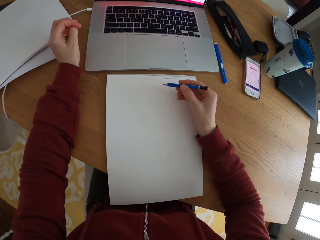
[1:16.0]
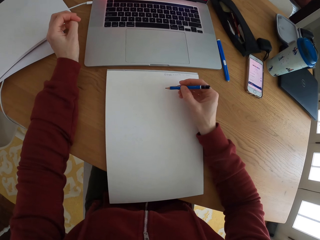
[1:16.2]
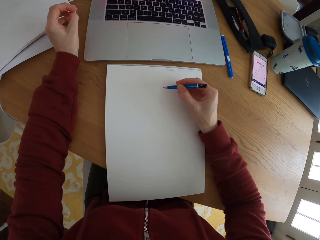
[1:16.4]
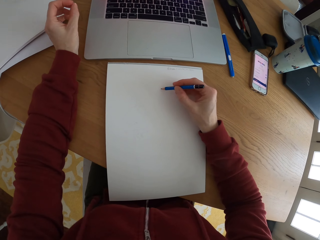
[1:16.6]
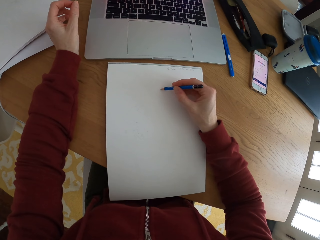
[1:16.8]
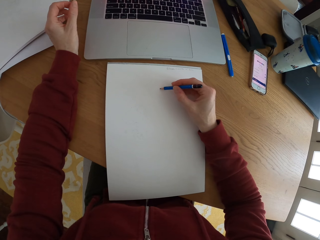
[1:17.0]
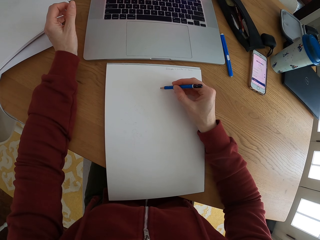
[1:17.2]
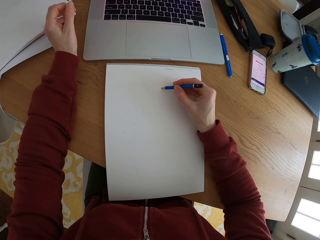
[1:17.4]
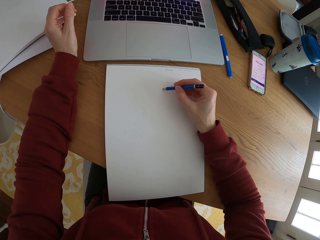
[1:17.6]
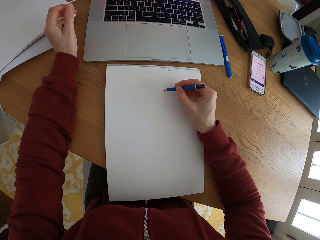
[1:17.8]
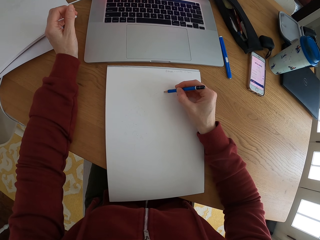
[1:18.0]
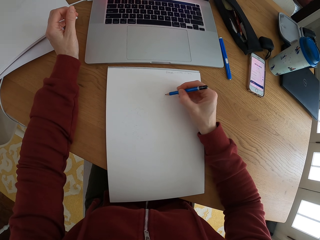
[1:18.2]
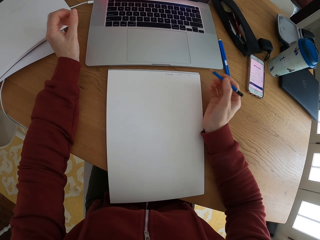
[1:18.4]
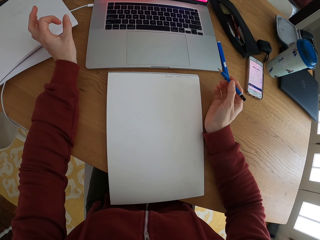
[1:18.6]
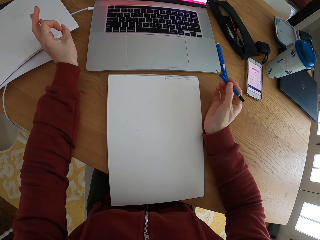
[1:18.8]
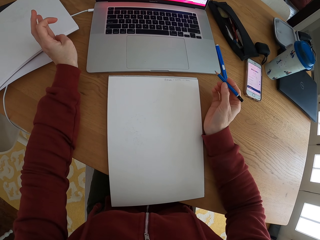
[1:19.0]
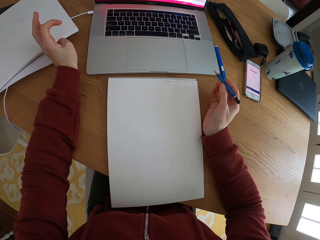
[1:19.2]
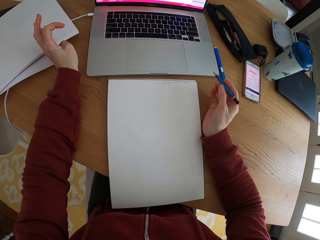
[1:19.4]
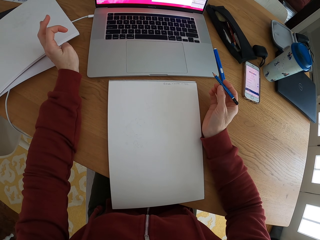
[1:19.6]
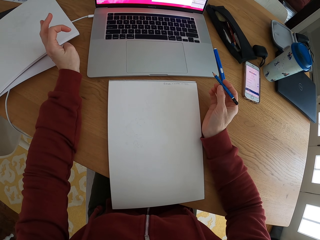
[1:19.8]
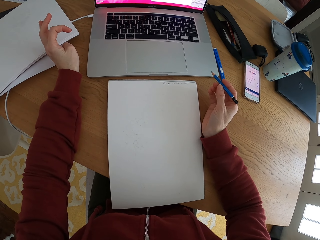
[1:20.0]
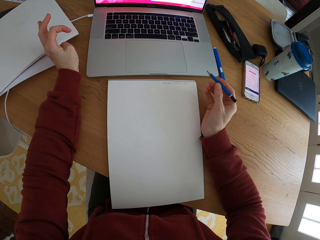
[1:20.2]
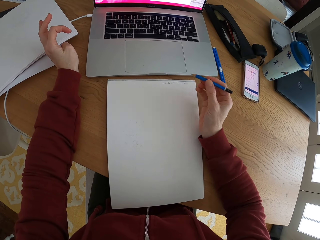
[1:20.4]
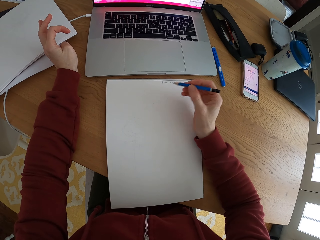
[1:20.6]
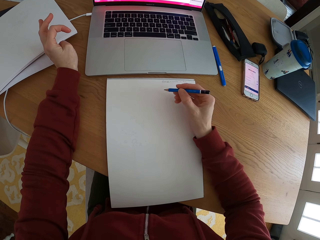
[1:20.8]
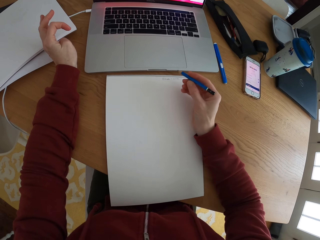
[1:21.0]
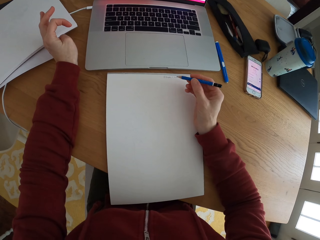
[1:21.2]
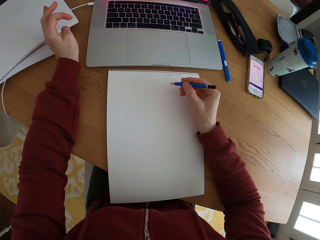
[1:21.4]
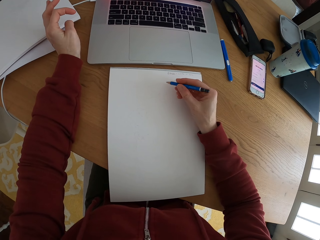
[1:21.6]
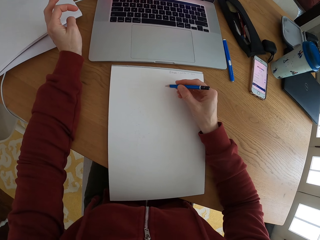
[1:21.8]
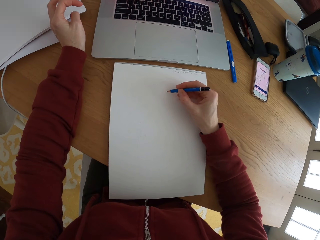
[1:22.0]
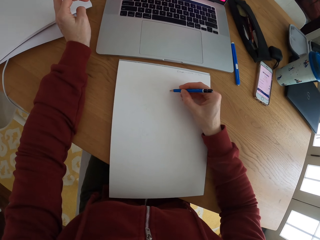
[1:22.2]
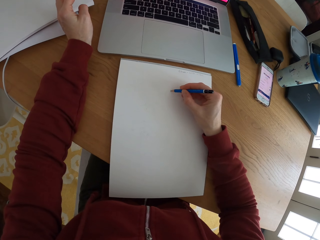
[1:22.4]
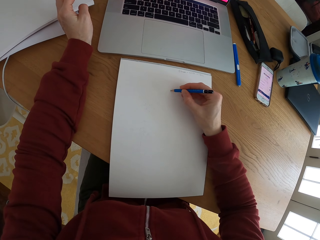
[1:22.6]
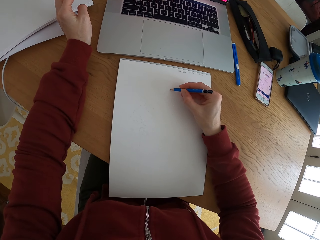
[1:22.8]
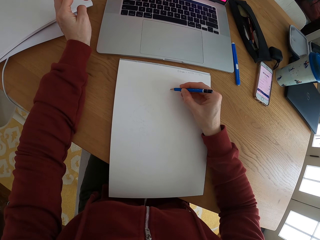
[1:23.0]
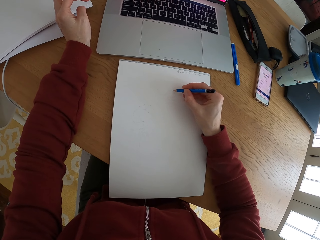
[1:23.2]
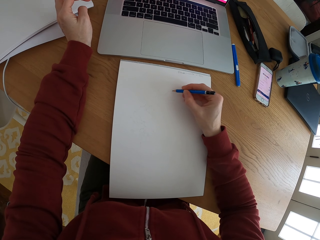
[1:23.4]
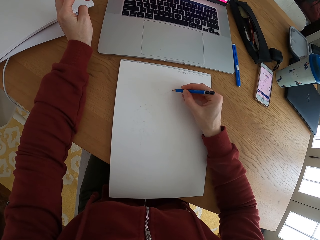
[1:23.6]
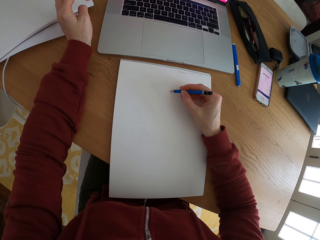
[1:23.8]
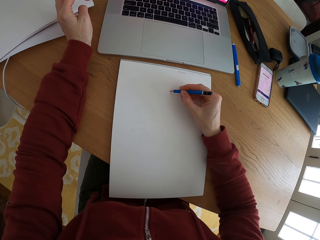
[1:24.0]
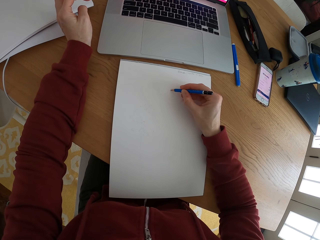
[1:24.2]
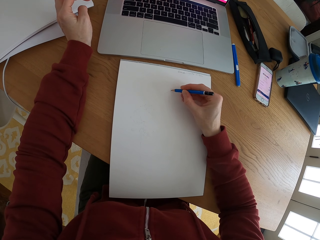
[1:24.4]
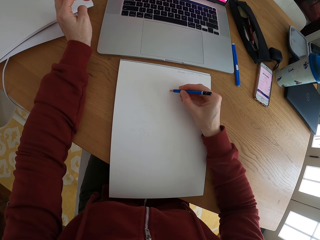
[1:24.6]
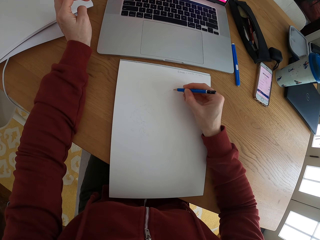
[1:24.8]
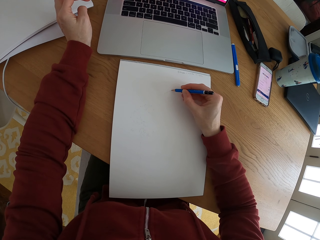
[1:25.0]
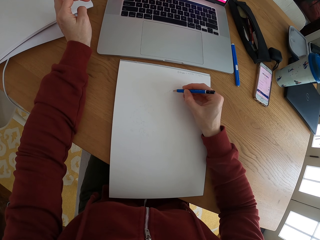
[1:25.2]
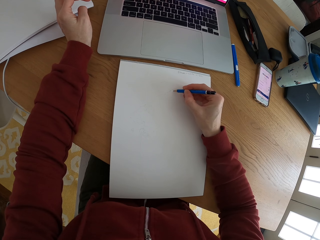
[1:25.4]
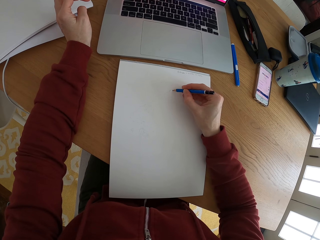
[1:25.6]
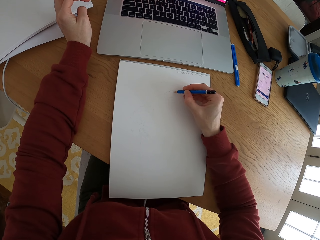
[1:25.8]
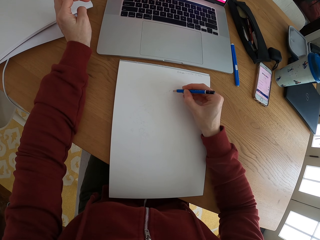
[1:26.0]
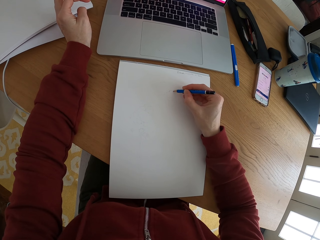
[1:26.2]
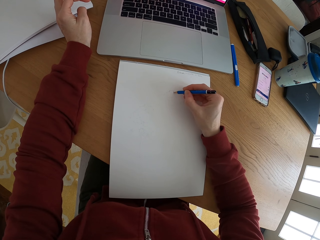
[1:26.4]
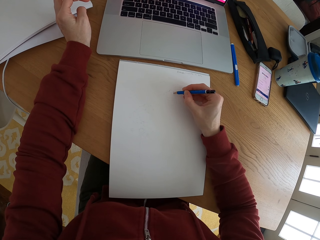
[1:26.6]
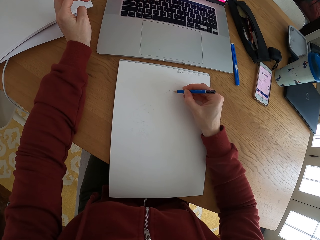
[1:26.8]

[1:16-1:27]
The camera wearer stares at the laptop. They stop to draw something on a piece of paper. They move the hand holding the pencil. They draw a sketch with the pencil on the piece of paper.

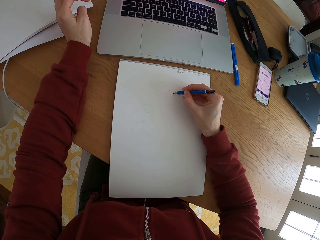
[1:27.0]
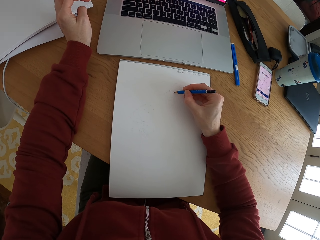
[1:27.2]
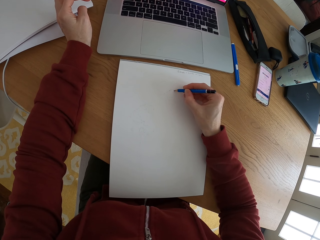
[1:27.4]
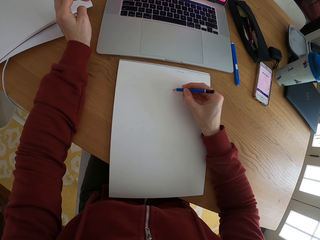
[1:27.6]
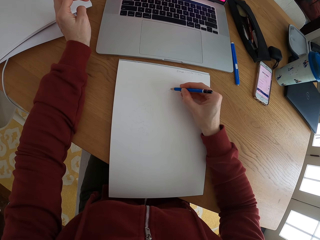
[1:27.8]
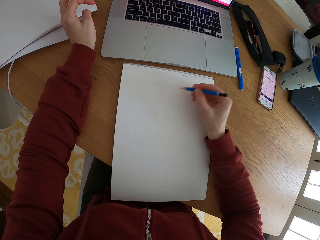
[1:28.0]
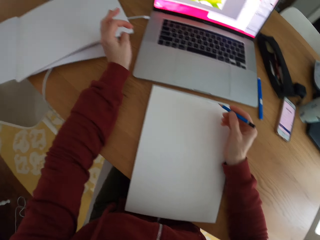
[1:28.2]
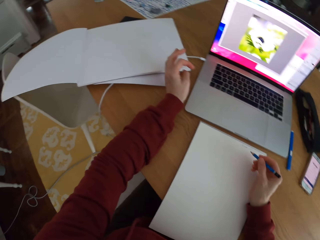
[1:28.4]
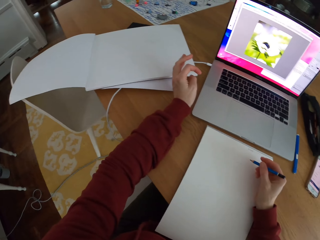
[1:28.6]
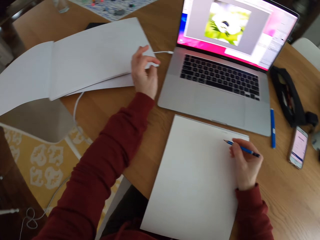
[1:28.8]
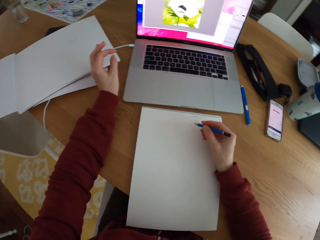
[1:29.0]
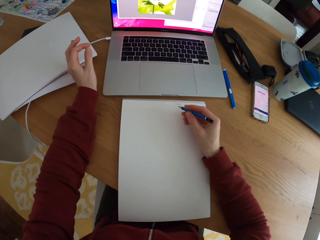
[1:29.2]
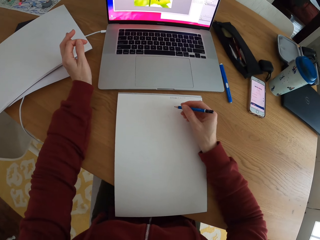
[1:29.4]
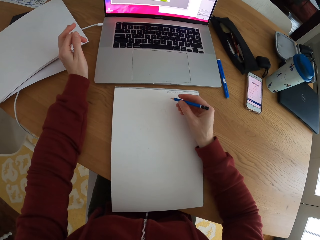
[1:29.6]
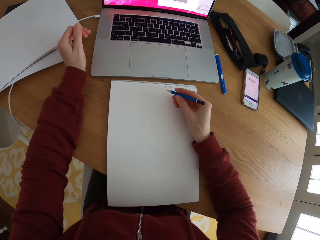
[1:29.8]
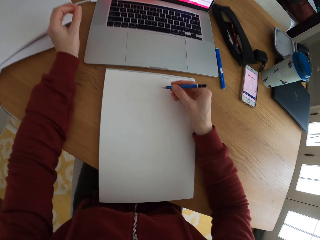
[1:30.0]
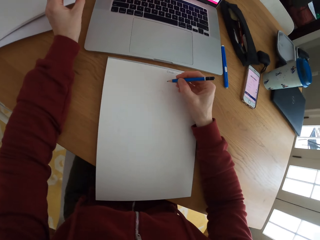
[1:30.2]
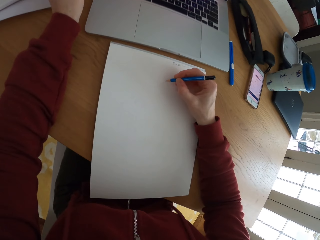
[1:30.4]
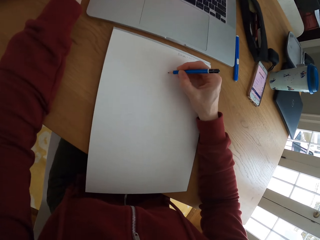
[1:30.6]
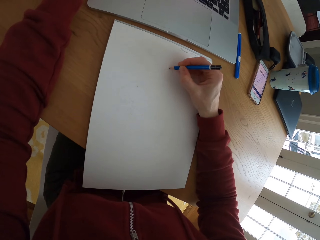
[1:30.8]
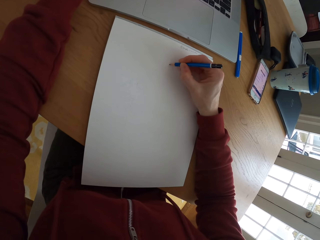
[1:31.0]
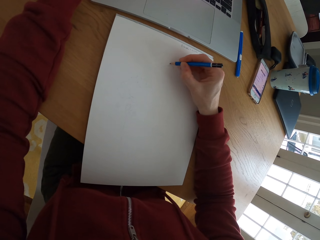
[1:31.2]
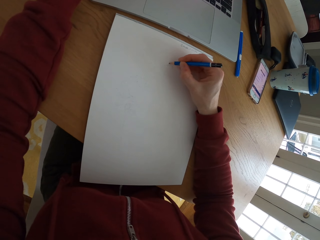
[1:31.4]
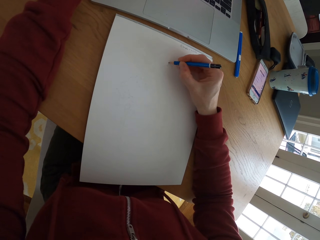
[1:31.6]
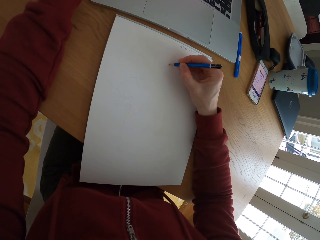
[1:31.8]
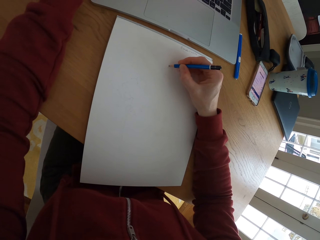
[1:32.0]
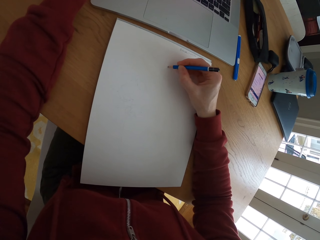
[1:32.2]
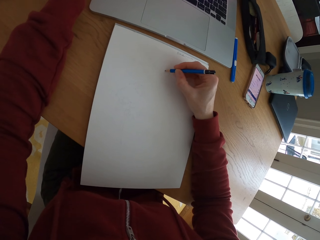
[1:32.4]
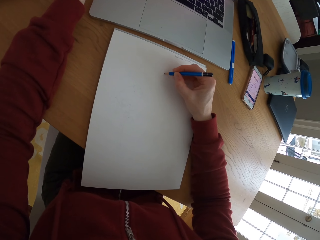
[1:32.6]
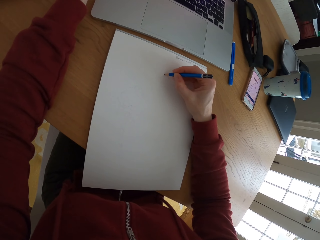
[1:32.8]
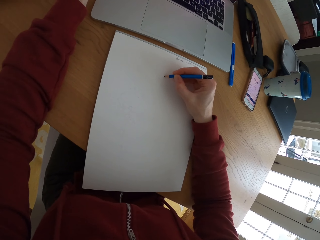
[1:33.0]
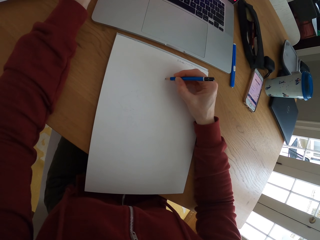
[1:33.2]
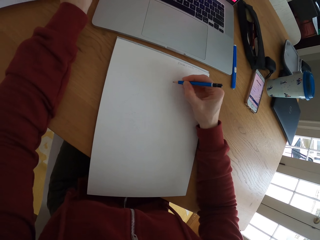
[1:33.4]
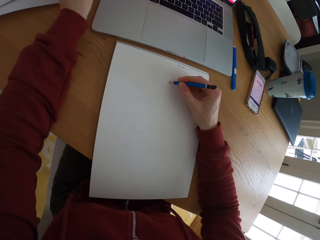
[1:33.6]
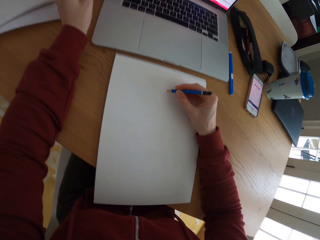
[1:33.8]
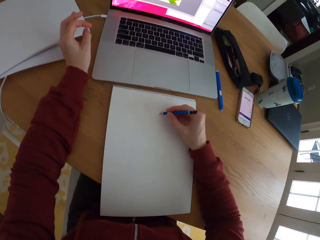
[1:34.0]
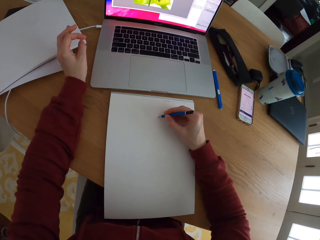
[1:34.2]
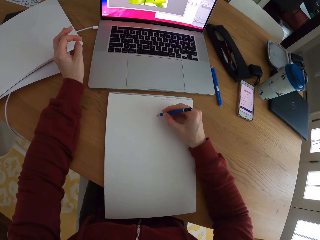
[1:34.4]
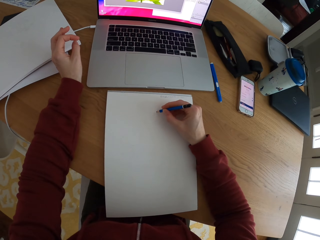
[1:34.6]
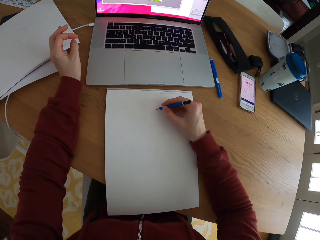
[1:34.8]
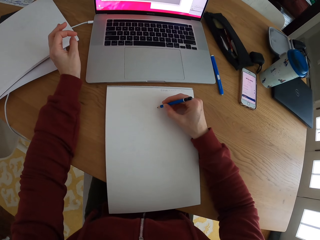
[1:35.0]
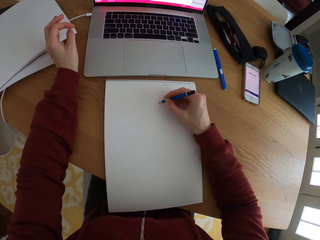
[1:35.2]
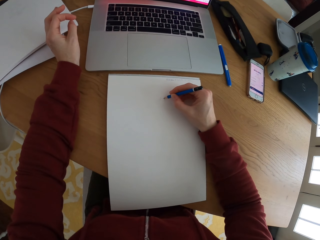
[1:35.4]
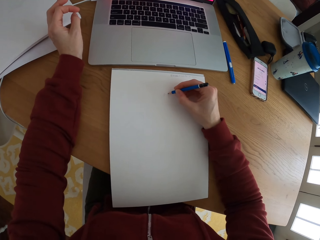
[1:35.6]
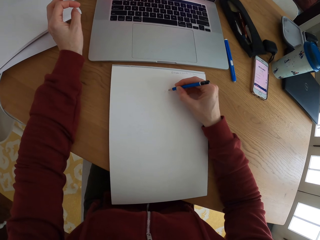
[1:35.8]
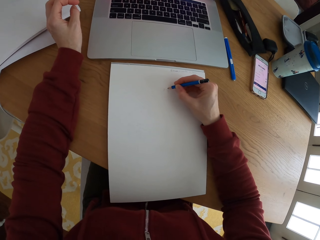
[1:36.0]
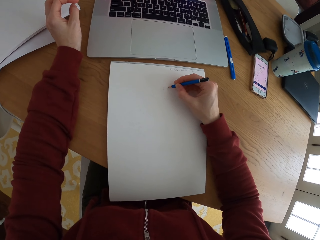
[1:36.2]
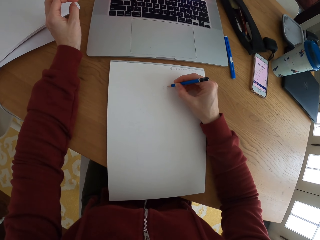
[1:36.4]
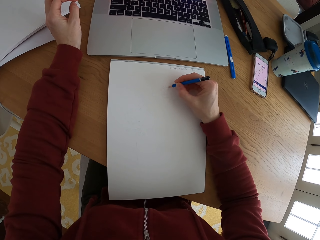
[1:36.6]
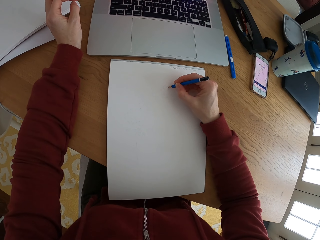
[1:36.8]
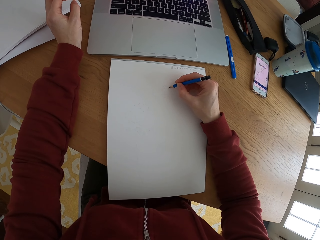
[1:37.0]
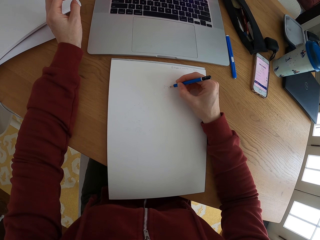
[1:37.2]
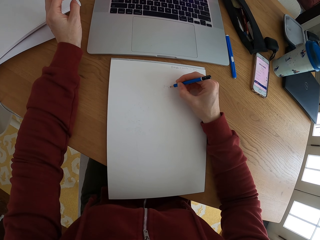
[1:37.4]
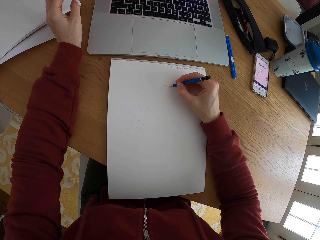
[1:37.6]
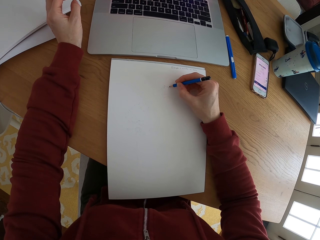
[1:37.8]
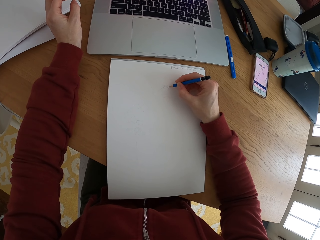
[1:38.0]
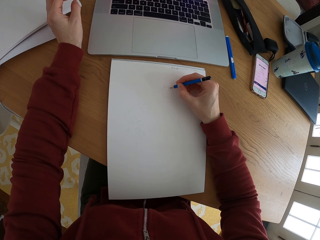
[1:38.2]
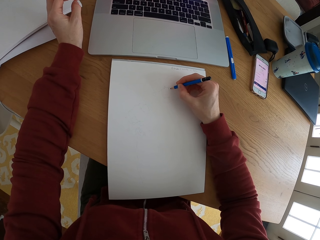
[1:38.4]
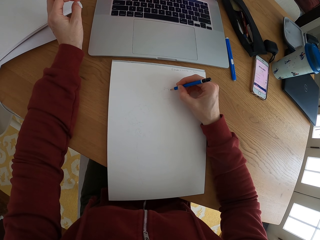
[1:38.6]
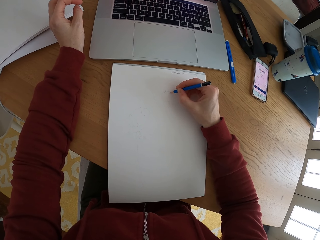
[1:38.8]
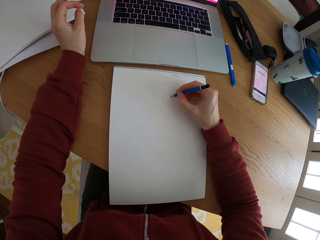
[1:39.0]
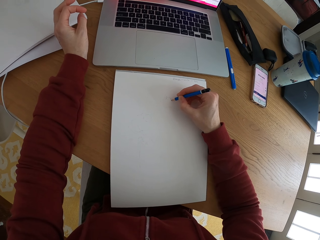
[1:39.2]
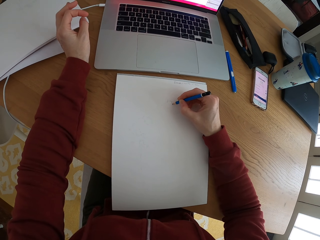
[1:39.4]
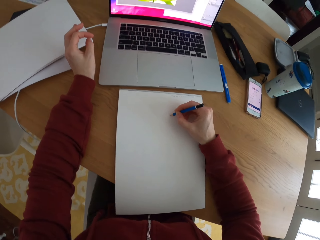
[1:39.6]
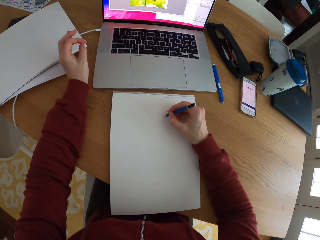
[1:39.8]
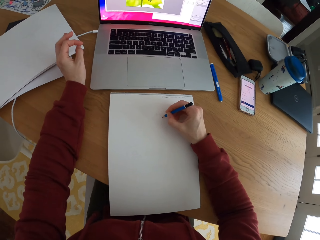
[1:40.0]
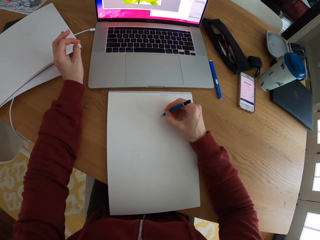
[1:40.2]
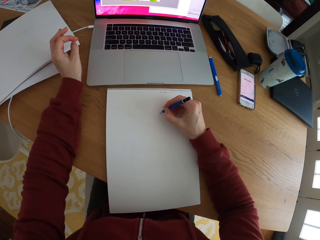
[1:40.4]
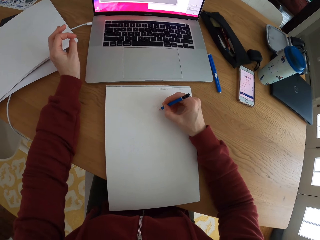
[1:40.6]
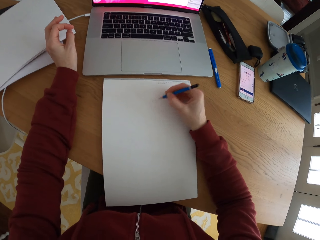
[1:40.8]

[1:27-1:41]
The camera wearer looks around. They stop to draw something on a piece of paper. They draw a sketch with the pencil on the piece of paper.
